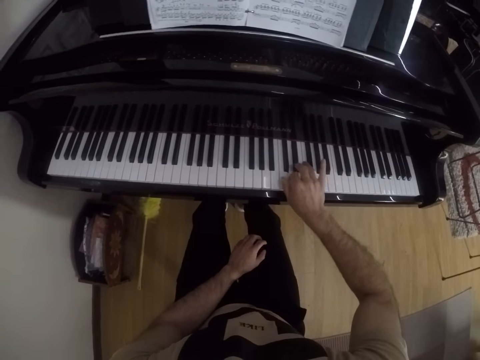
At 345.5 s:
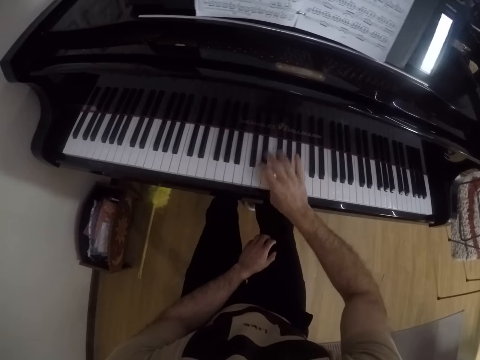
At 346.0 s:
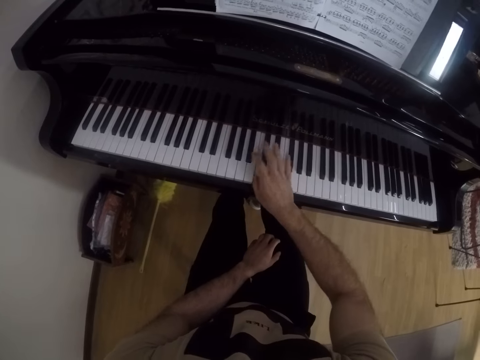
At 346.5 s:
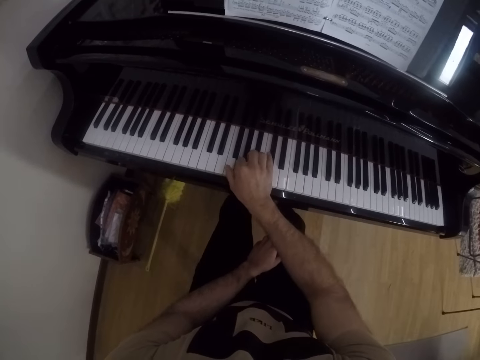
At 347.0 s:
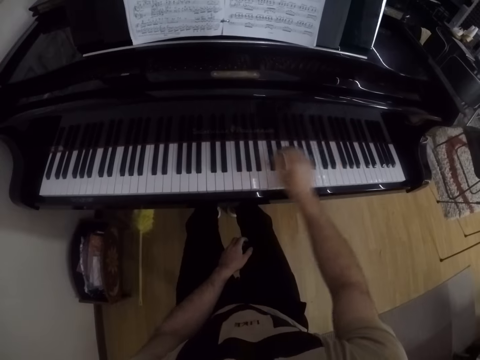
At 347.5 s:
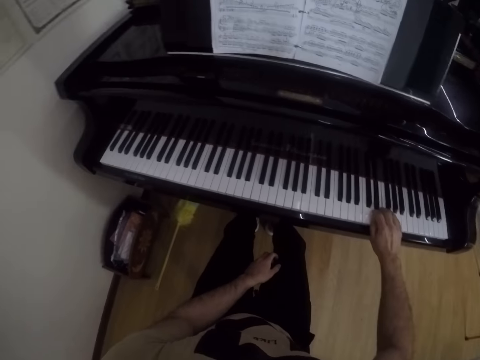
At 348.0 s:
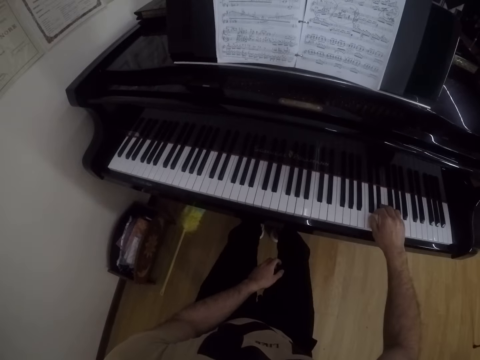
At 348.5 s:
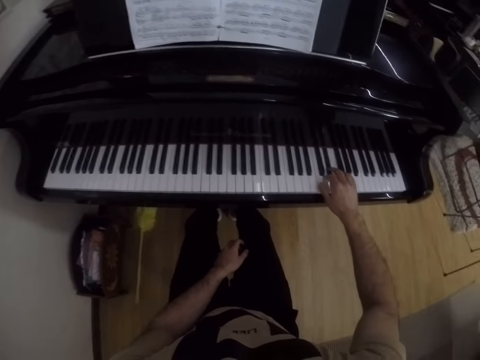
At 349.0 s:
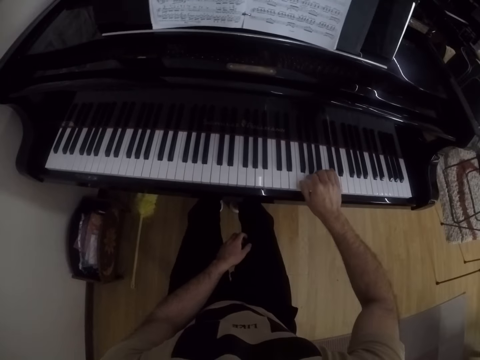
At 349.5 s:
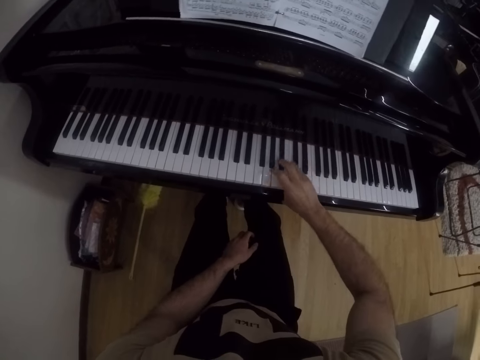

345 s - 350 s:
The camera wearer plays the piano with the right hand.

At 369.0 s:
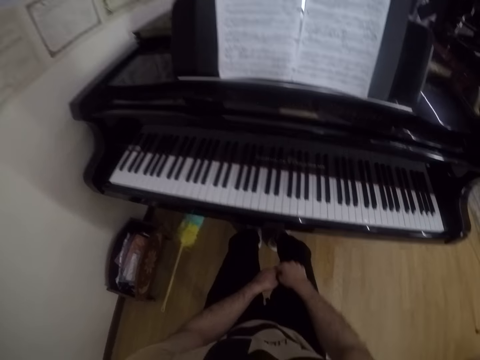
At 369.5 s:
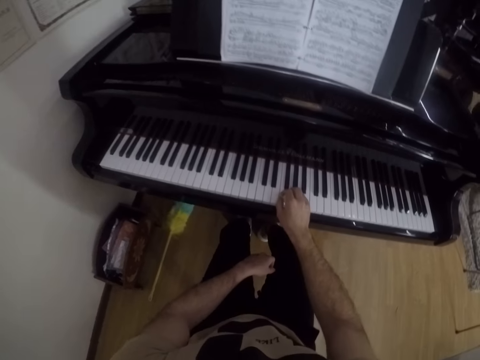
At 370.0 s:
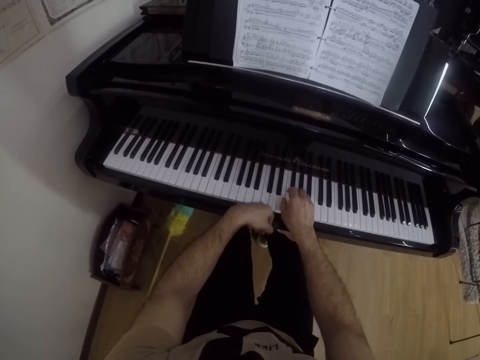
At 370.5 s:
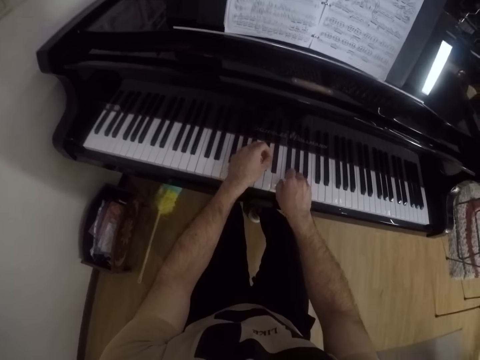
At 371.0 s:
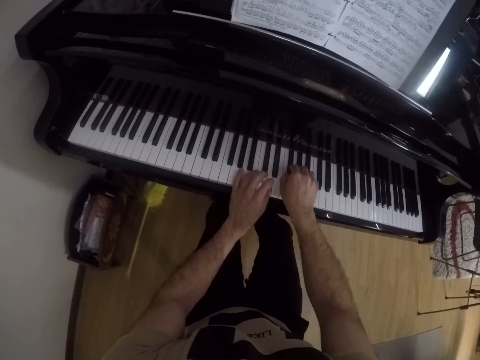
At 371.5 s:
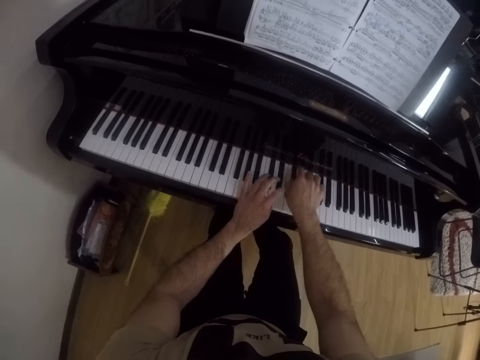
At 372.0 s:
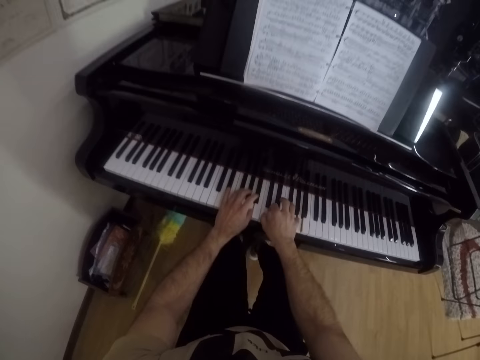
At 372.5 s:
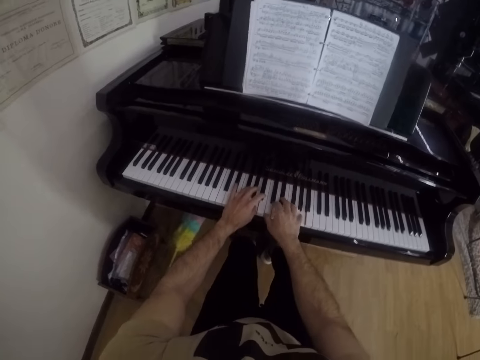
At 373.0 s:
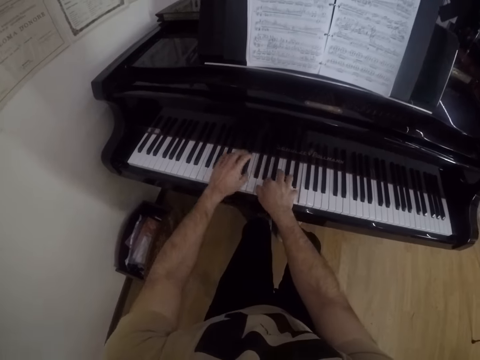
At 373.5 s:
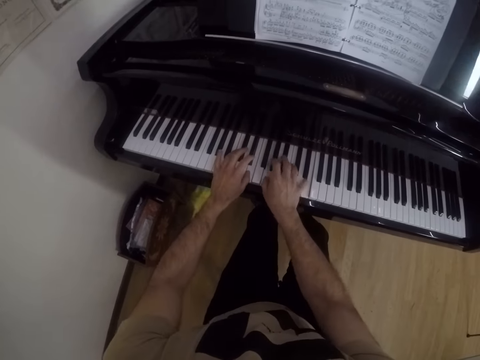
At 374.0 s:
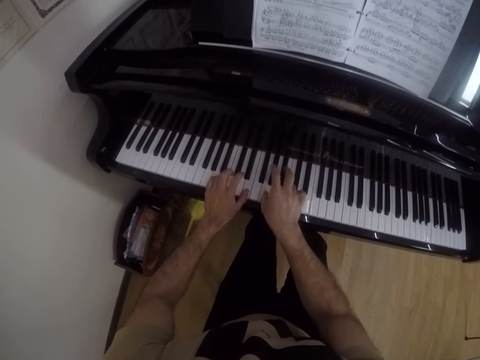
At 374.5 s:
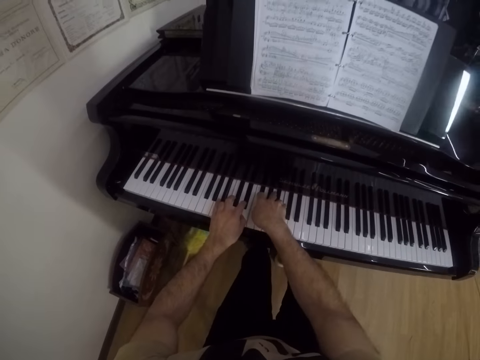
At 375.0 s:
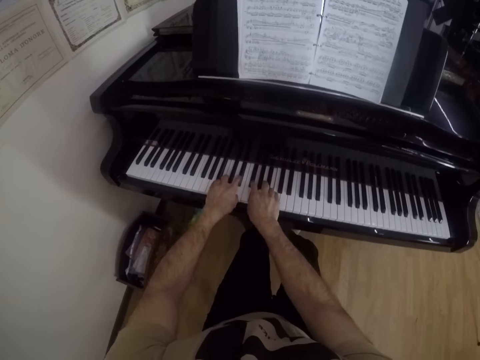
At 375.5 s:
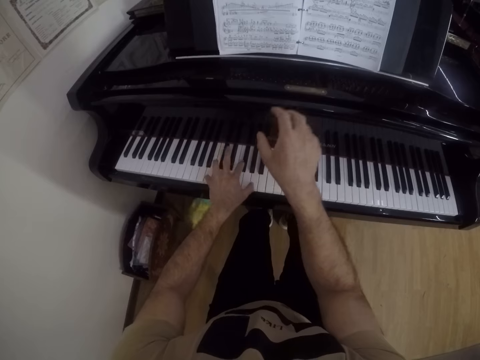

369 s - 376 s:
The camera wearer plays the piano with both hands.

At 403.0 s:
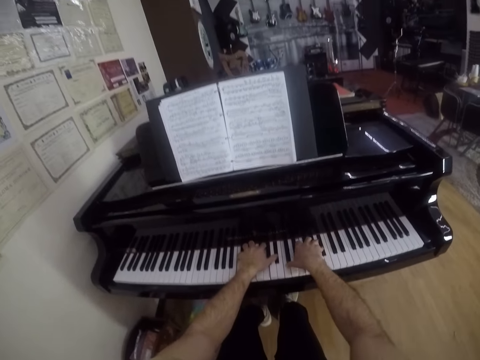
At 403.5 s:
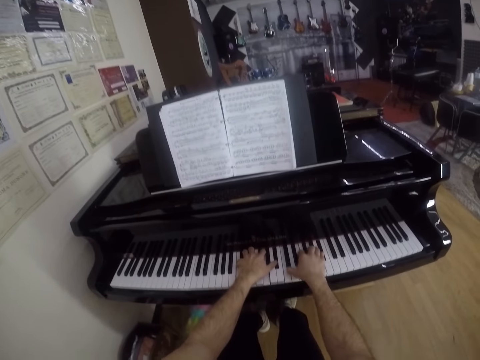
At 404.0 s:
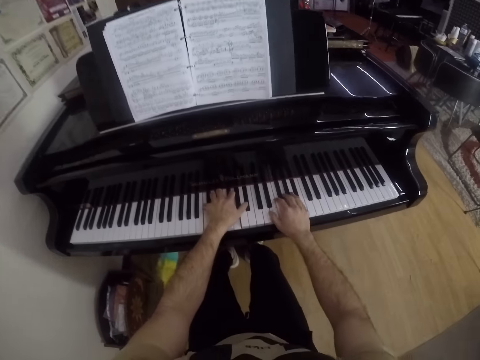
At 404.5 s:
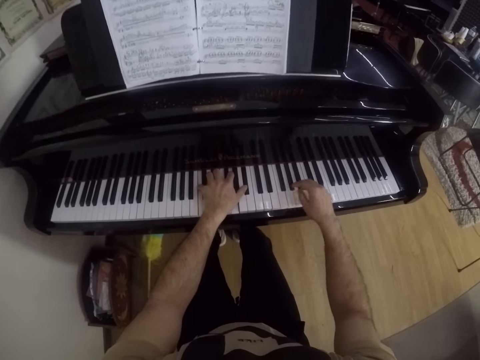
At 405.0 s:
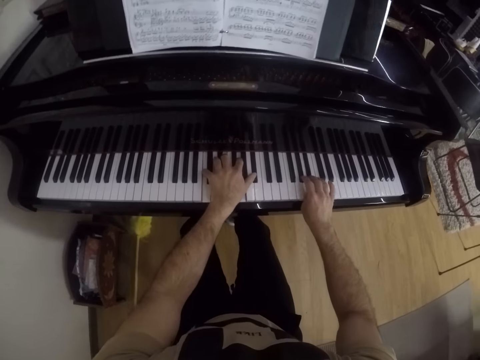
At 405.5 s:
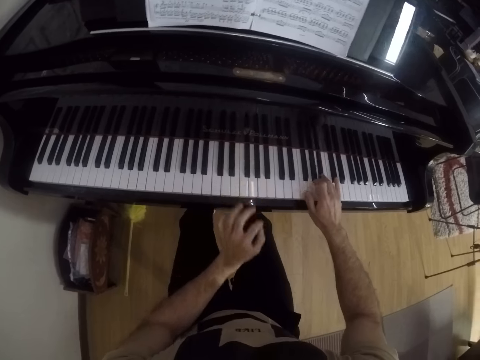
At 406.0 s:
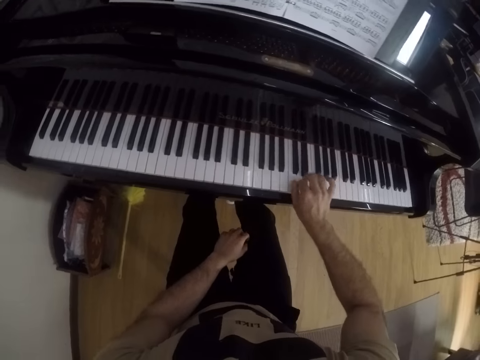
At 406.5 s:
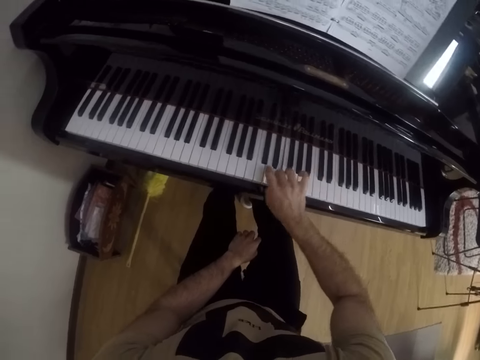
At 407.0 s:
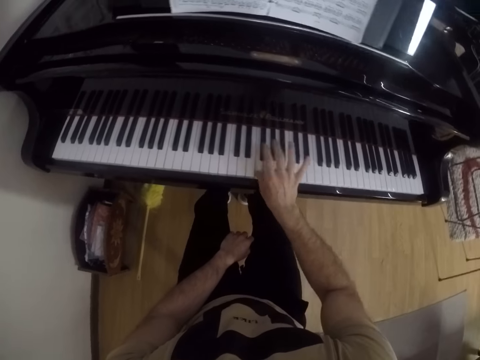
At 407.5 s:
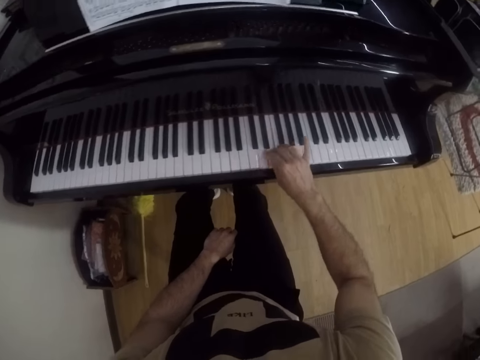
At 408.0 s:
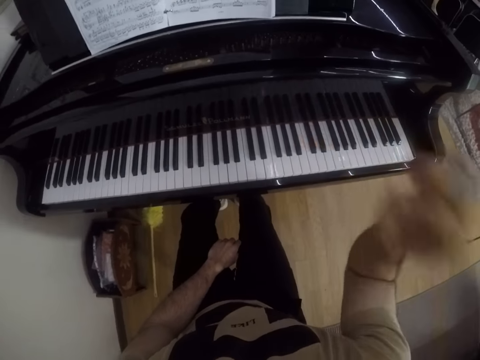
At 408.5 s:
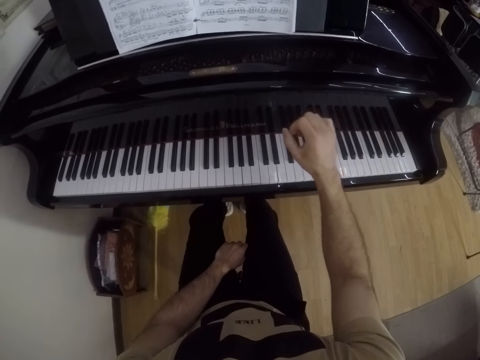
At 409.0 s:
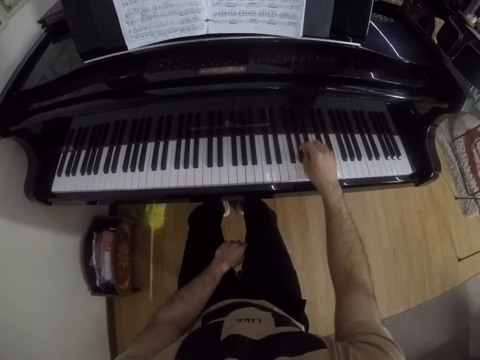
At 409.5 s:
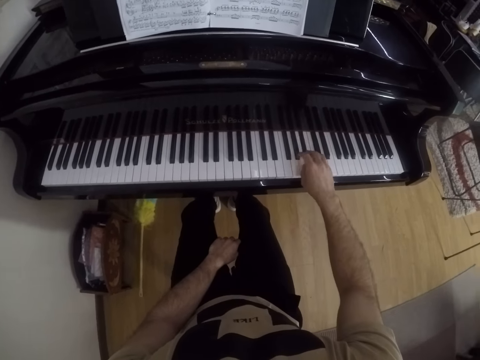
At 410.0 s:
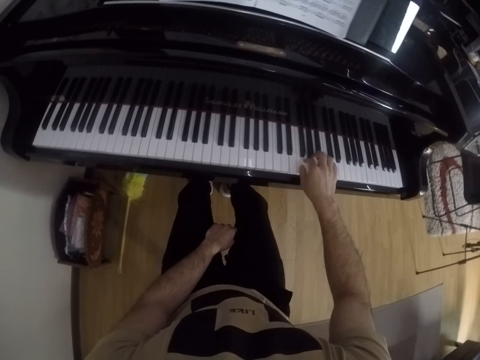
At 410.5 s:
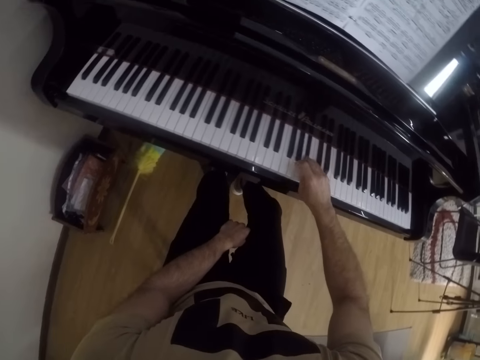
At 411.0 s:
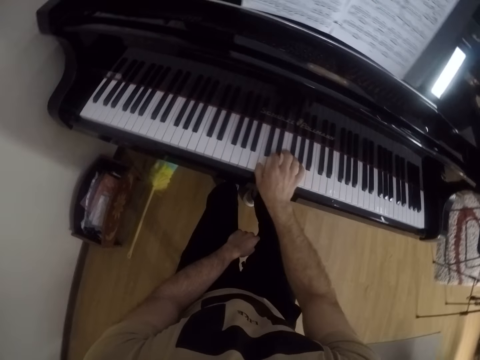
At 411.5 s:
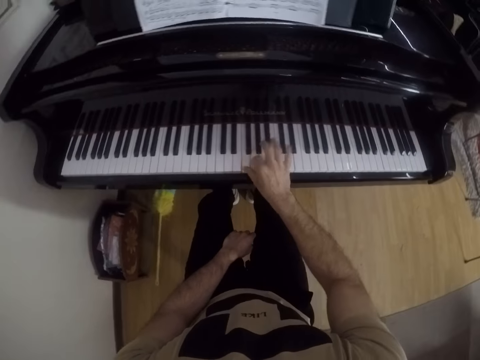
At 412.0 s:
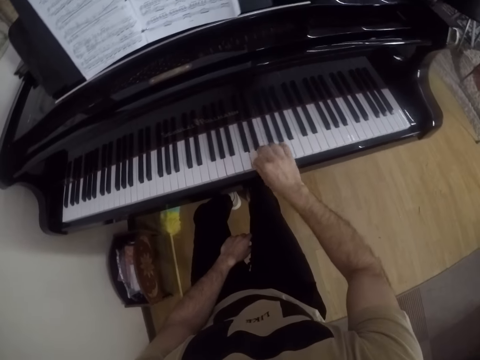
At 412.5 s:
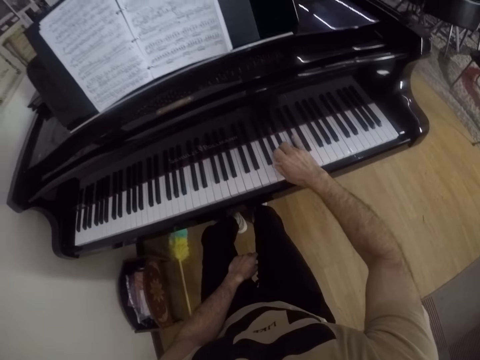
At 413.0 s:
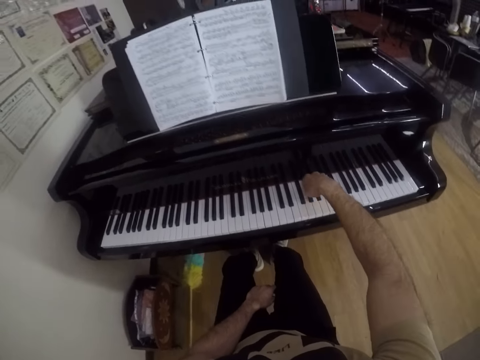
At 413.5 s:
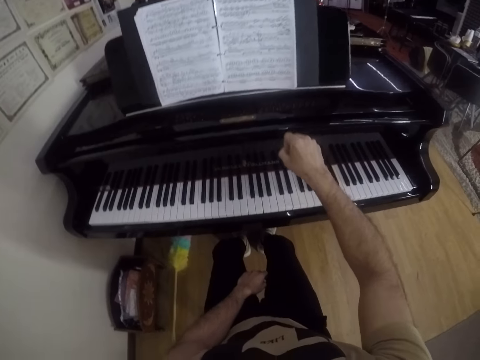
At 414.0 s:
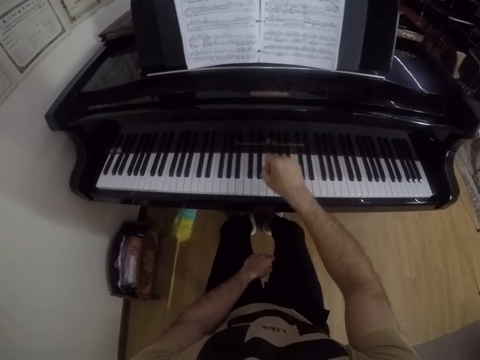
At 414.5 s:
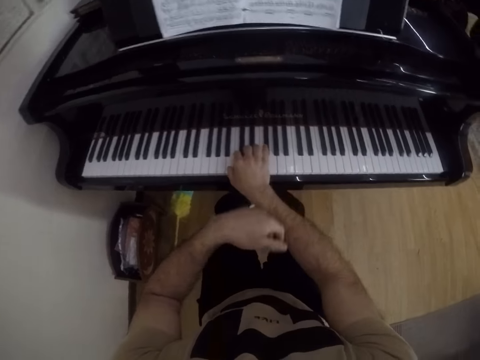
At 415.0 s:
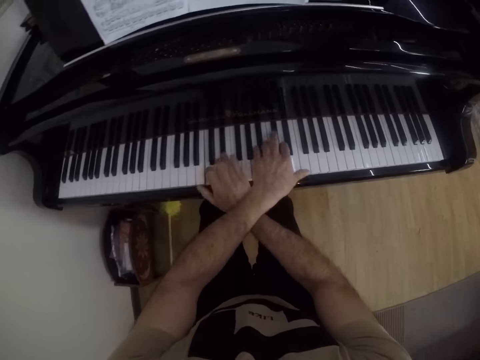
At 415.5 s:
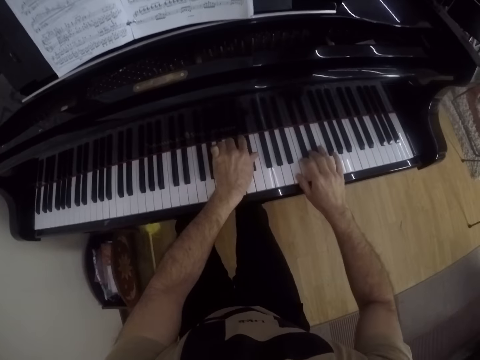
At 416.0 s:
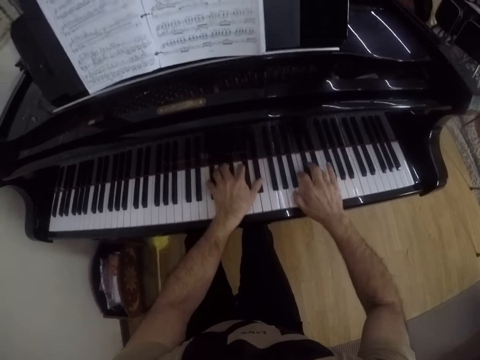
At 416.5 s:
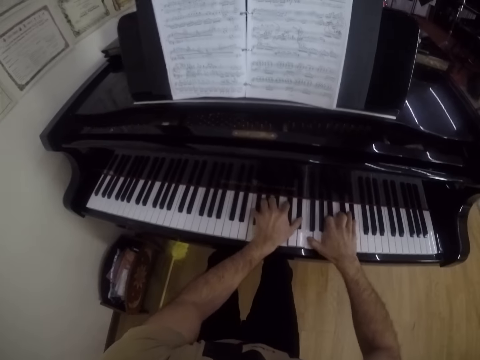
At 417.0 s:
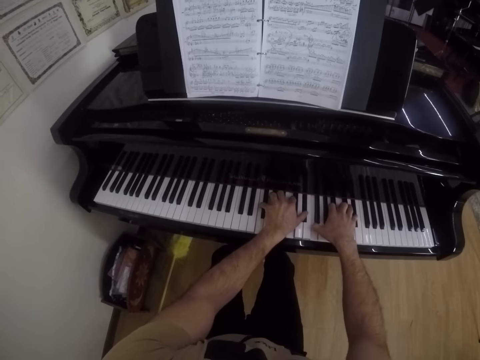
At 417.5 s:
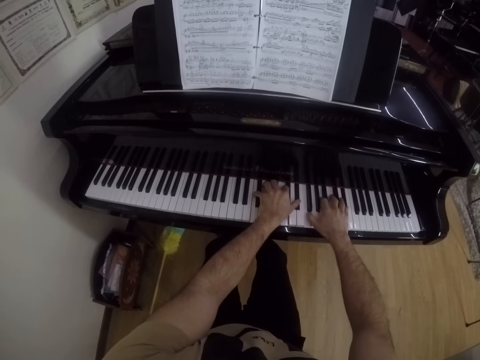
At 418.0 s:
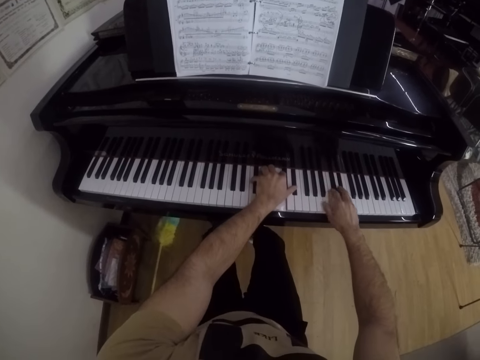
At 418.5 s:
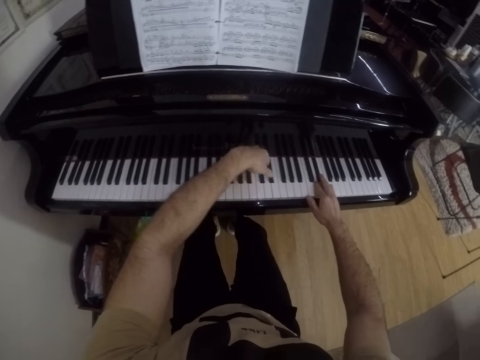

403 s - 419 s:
The camera wearer plays the piano with his right hand. He puts the left hand on the lap. He plays the piano with both hands.
